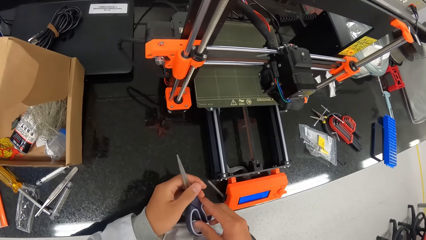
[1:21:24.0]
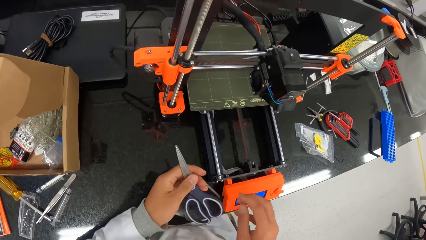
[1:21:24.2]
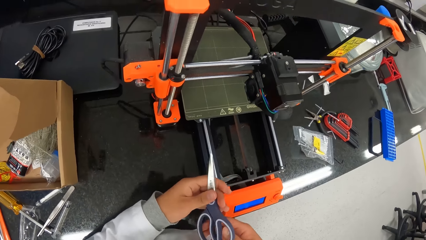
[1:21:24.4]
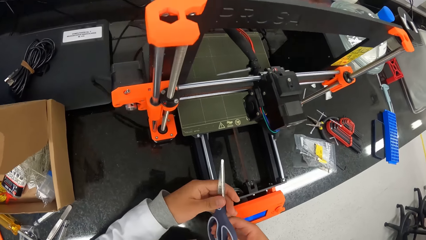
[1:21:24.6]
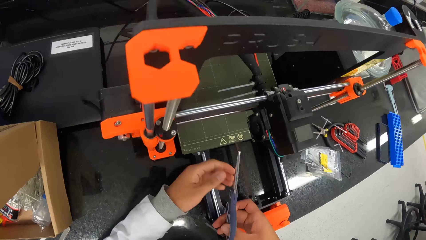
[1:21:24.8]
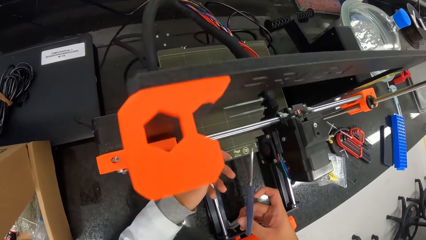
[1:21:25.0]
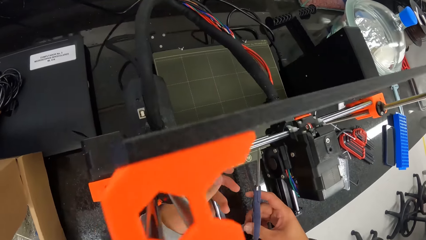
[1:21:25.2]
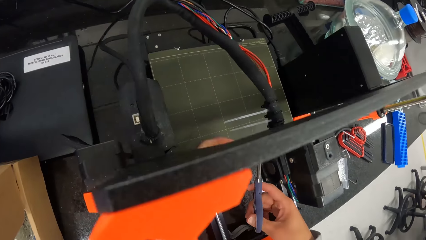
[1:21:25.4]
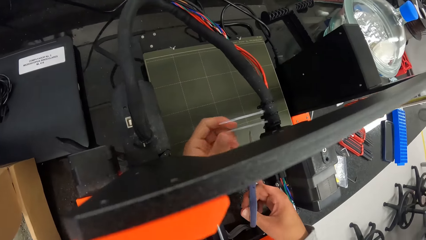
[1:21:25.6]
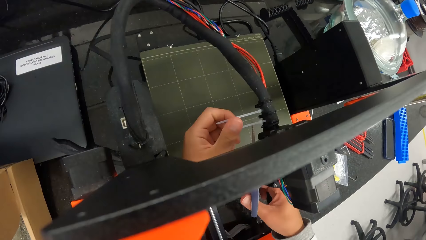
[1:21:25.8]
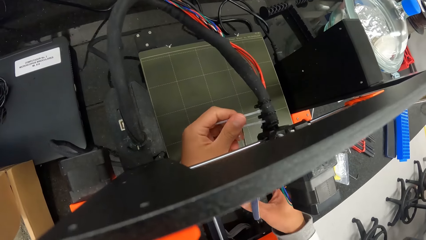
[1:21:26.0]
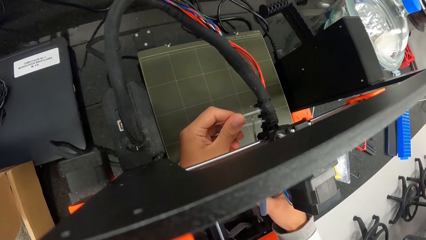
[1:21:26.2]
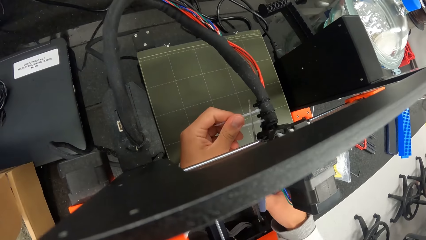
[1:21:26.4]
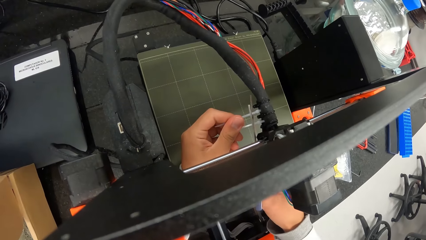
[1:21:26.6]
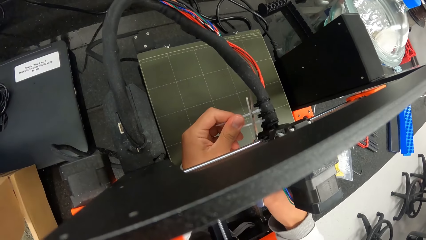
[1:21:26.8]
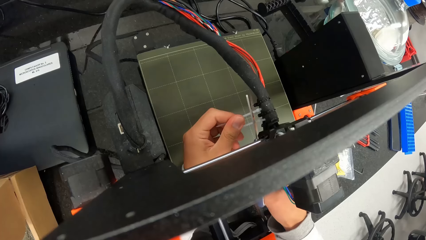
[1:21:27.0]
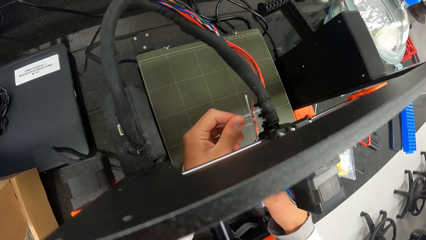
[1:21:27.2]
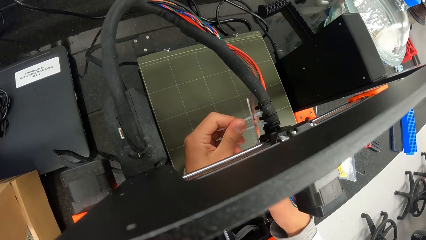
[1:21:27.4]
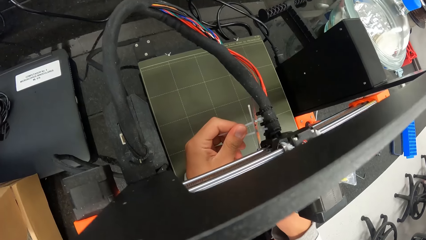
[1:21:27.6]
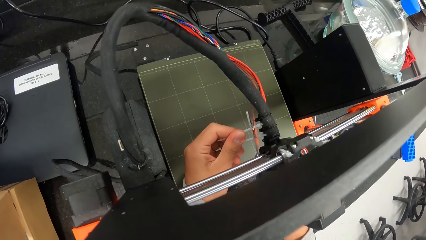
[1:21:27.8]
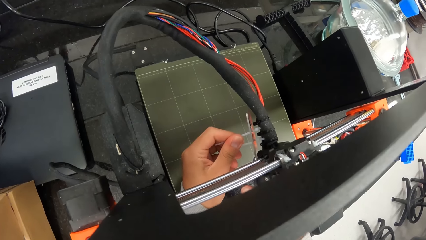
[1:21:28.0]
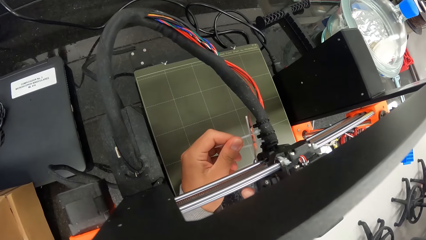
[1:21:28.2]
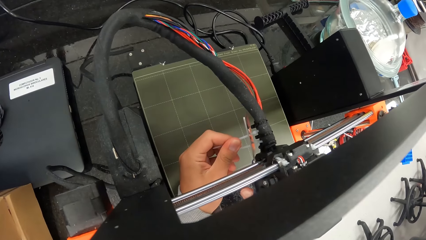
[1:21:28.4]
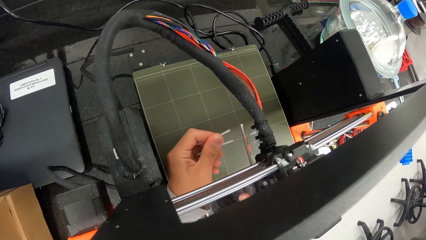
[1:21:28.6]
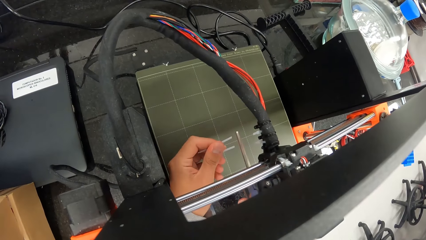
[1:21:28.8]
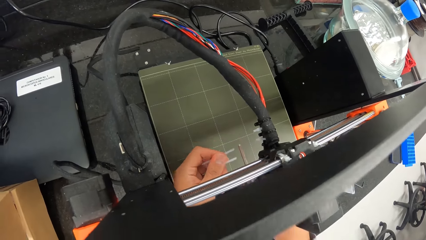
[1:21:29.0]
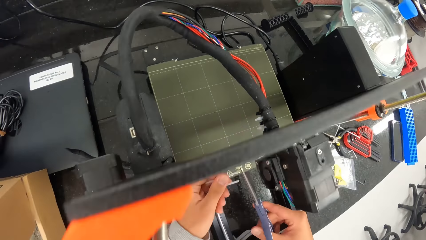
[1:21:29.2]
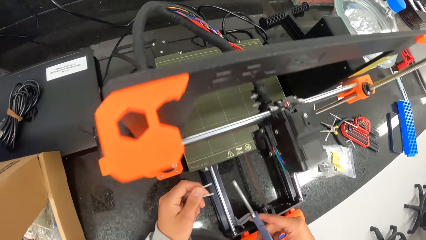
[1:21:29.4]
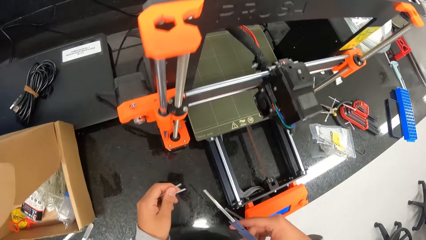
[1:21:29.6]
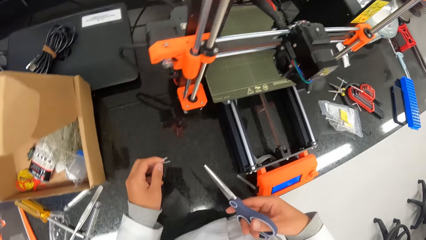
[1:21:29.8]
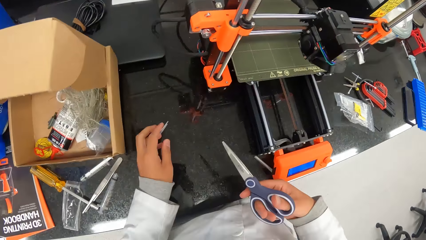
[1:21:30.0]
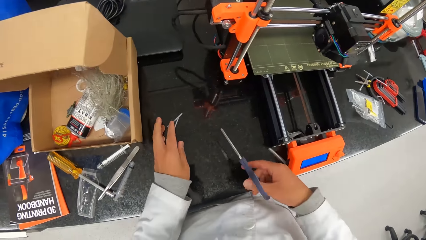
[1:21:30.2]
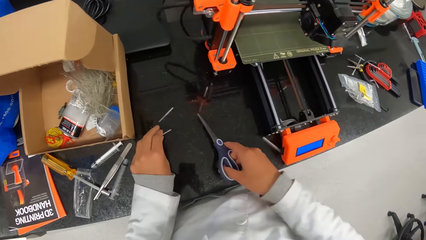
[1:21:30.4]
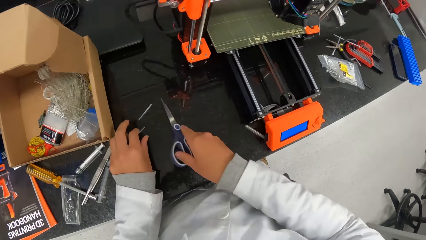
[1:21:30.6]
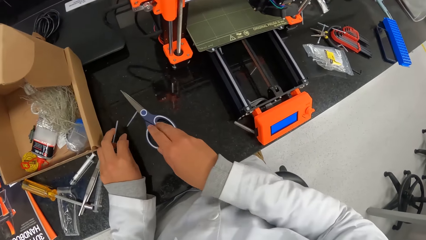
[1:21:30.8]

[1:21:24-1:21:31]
The camera wearer holds the scissors with his right hand. He places the scissors on the other hand. He flips the scissors with his hands. He holds the cable with his left hand. He cuts off the clip edges with the scissors in his right hand. He places the edges of the clip on the table with his left hand.

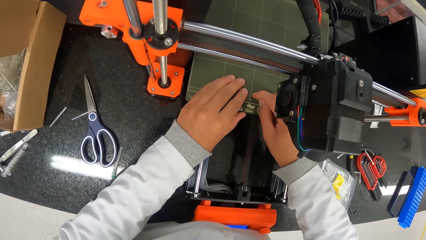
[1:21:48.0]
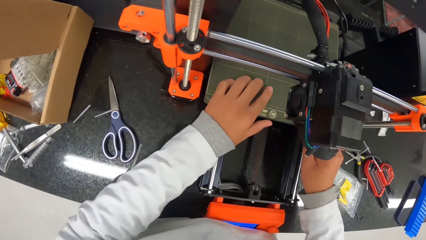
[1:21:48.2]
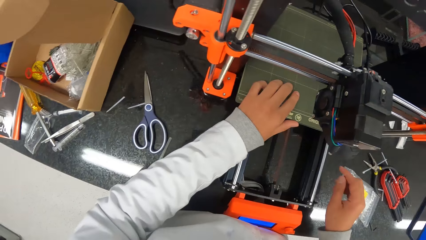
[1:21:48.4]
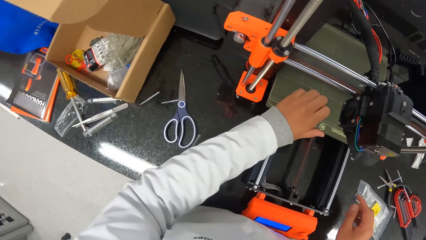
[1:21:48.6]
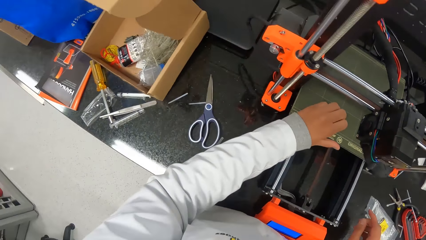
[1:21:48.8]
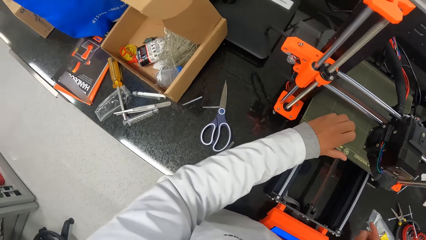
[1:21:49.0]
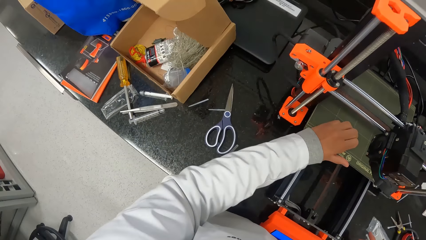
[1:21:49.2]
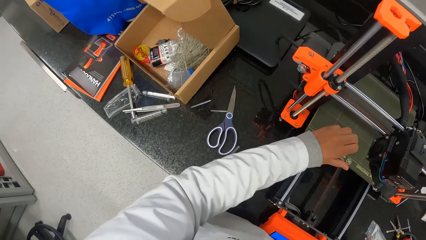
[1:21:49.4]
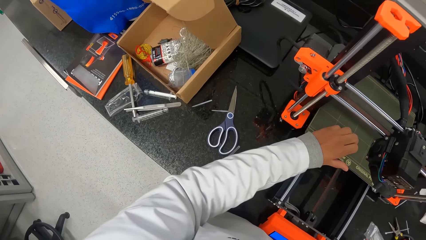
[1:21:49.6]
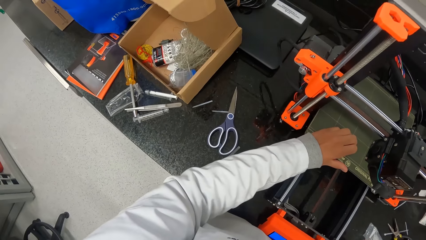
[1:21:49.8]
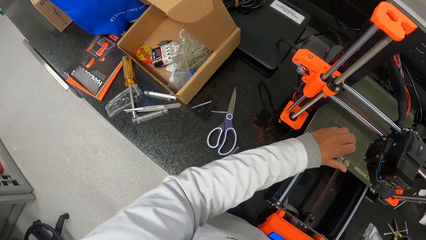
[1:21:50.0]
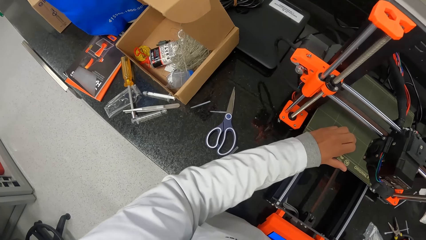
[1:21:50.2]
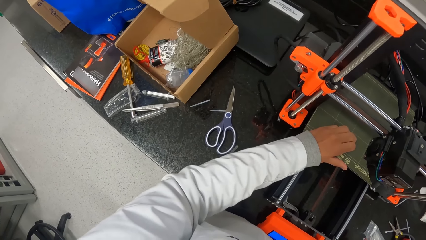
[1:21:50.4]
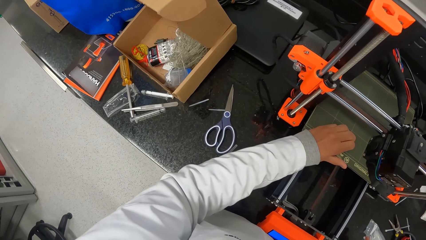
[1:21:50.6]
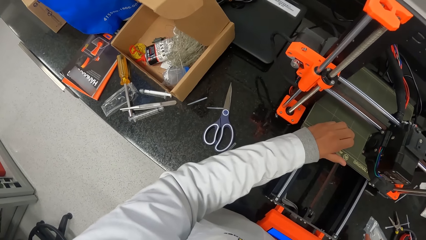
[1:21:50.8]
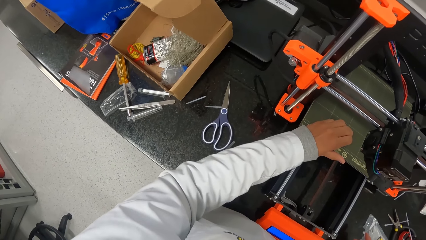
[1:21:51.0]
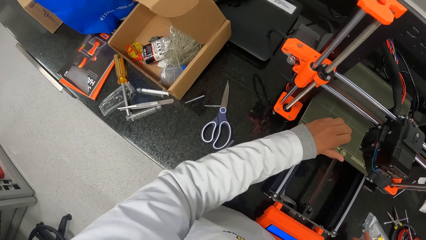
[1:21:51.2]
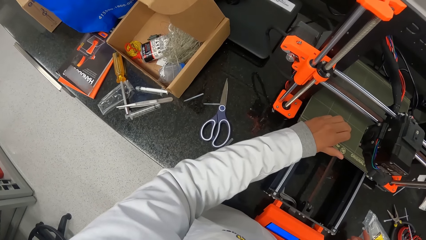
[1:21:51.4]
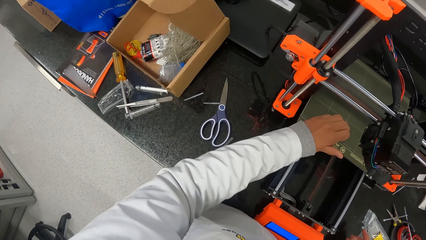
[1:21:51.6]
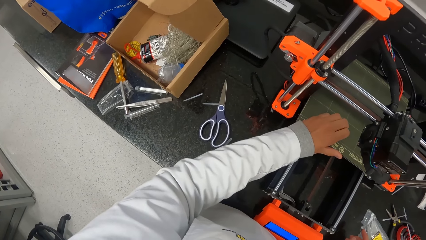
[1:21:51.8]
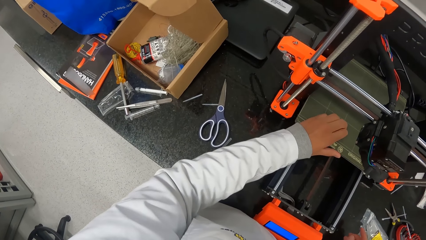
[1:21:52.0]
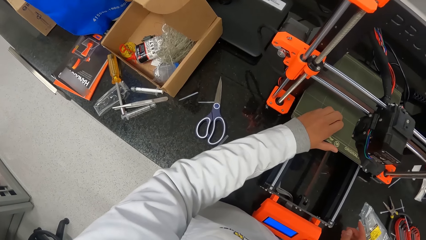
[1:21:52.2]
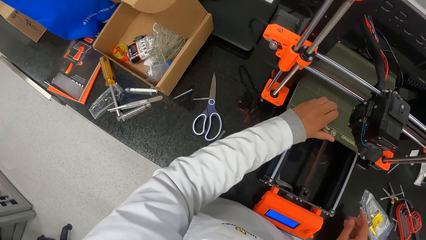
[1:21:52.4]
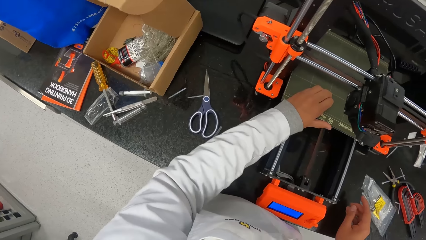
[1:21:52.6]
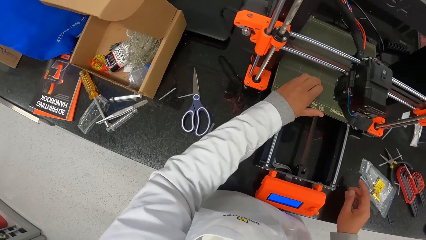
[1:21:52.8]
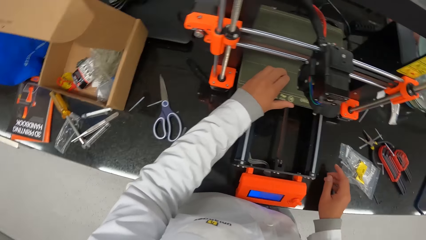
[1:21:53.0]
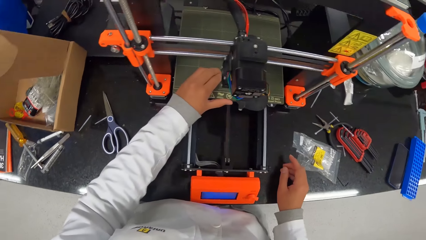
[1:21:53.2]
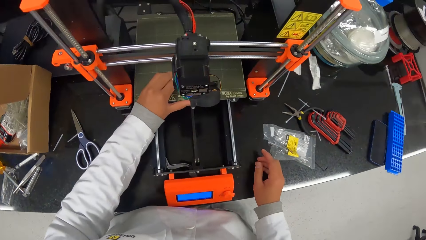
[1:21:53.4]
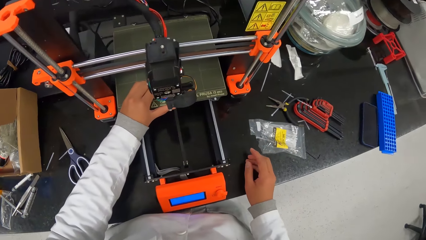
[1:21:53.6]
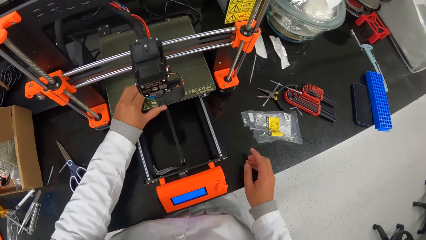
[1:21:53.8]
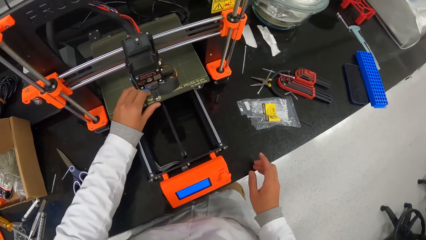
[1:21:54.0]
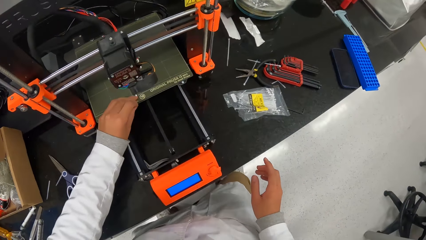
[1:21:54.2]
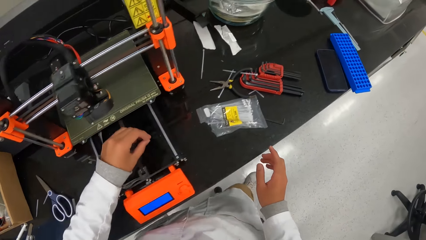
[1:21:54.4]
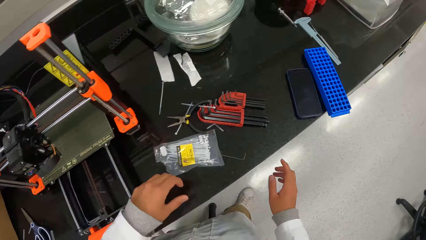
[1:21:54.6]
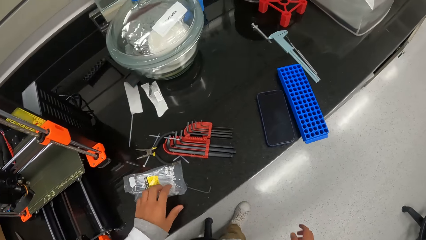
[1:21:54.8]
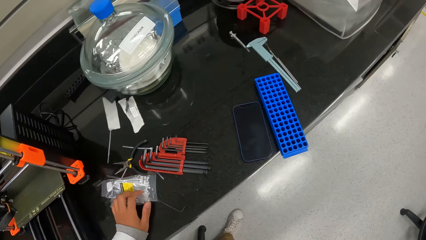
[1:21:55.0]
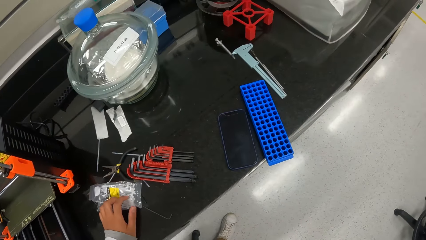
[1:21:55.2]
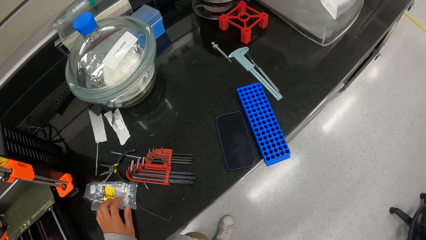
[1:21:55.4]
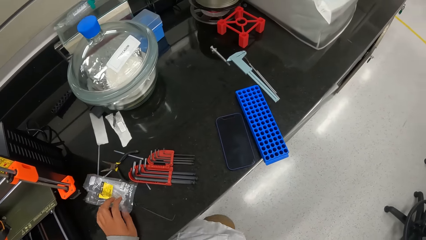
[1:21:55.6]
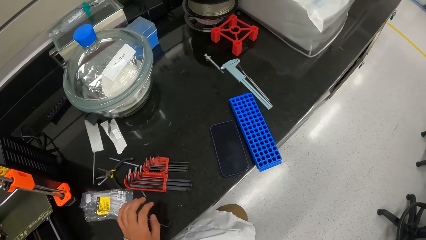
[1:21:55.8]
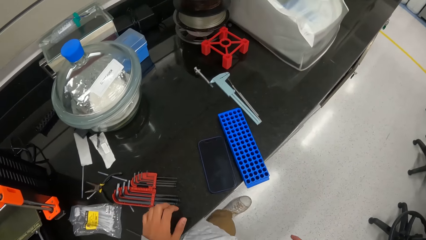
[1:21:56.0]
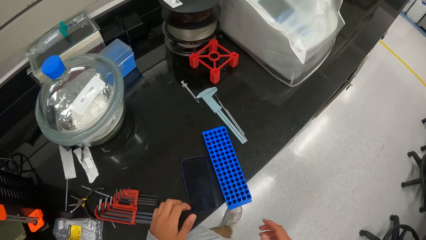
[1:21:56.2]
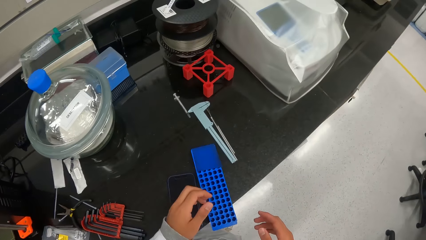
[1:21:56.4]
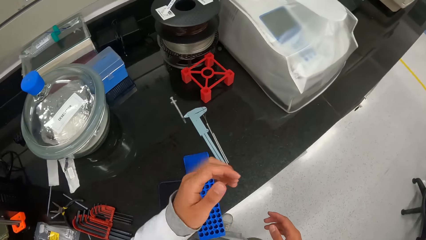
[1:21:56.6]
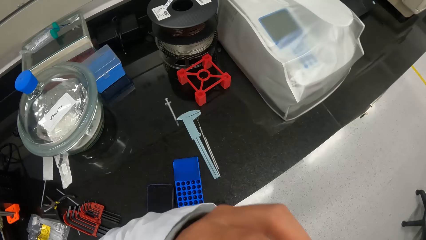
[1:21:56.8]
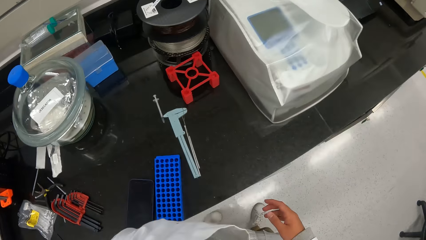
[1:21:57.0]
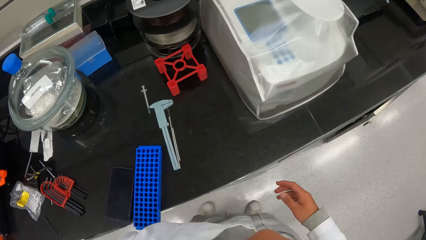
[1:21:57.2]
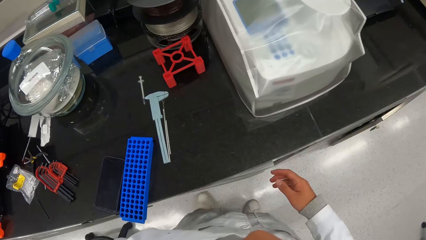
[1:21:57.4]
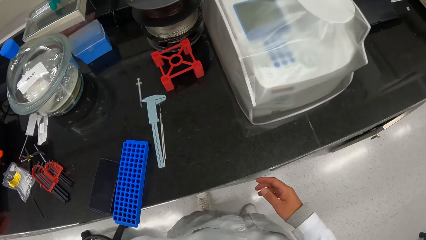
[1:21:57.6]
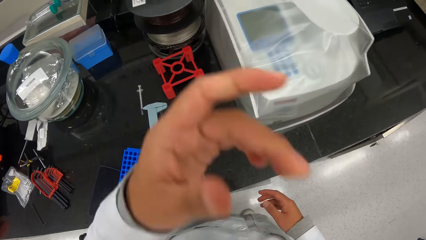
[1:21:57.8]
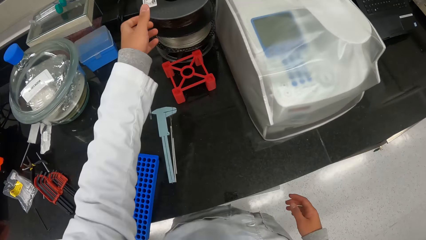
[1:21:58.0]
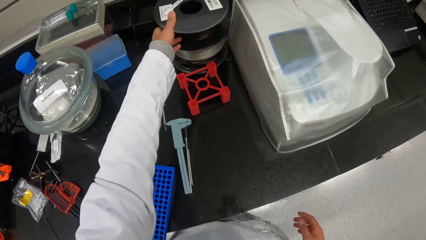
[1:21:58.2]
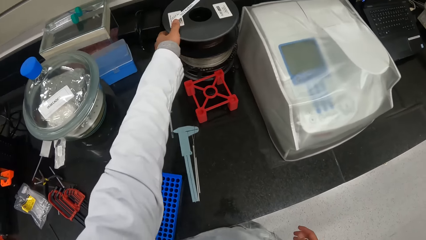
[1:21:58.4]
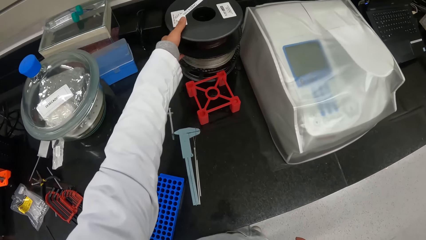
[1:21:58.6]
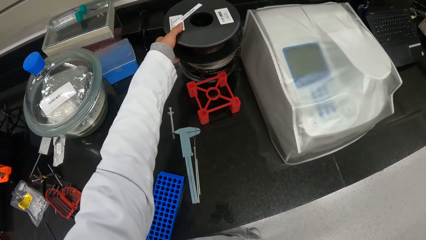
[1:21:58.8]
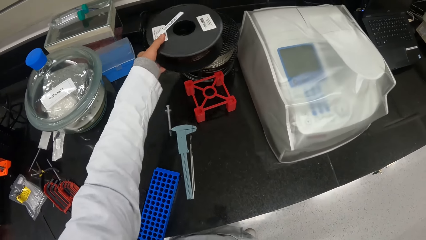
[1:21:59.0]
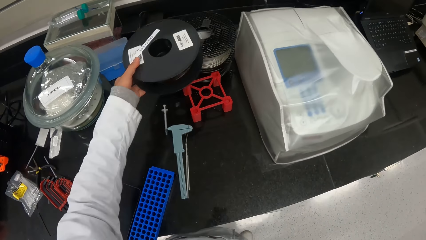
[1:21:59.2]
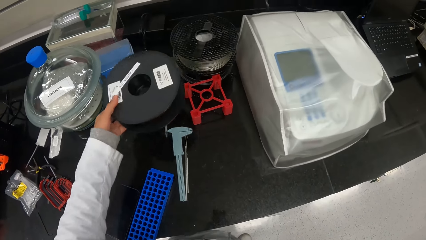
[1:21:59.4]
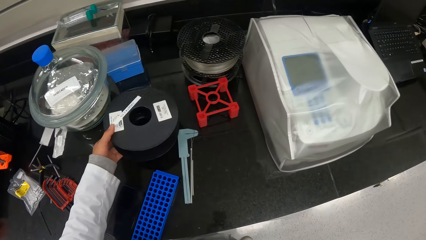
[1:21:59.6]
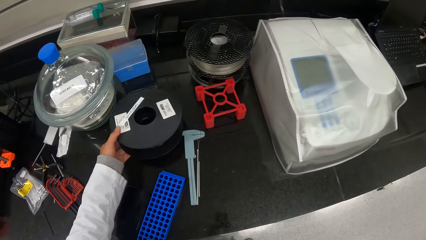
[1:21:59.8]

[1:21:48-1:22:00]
The camera wearer cleans a print bed of the 3D printer with his left hand. He places his left hand on a nylon on the table. He moves a packet of cable tie aside. He does something with his hand. He picks up a 3D printer filament from a stack on the table with his left hand. He places the cable aside.
